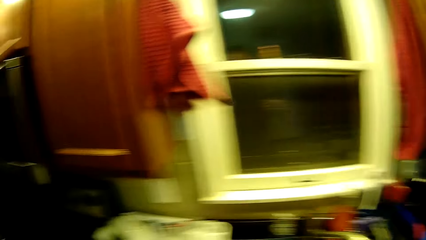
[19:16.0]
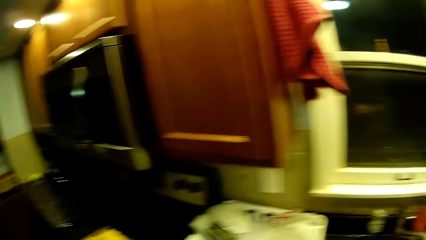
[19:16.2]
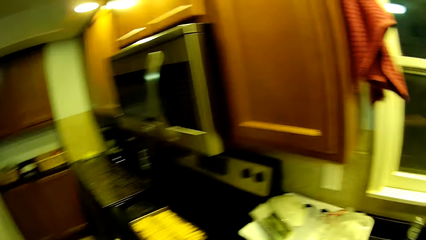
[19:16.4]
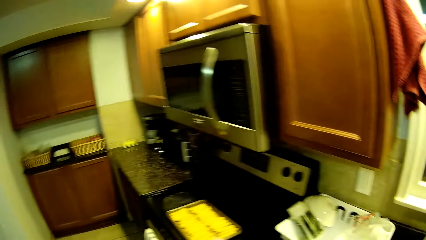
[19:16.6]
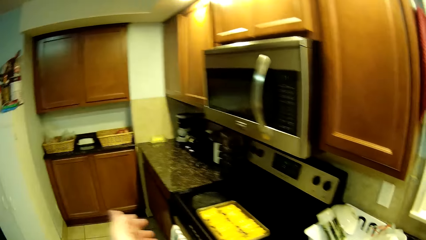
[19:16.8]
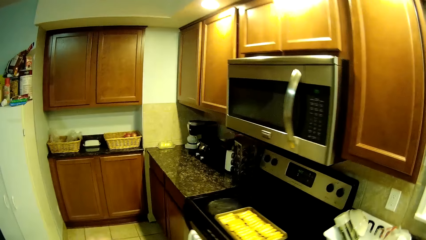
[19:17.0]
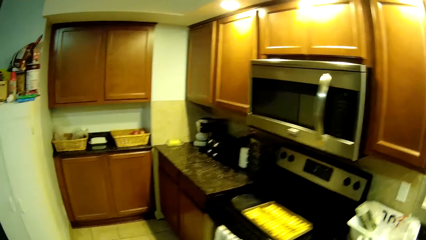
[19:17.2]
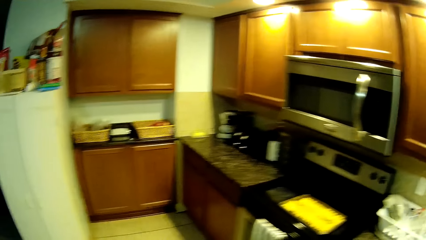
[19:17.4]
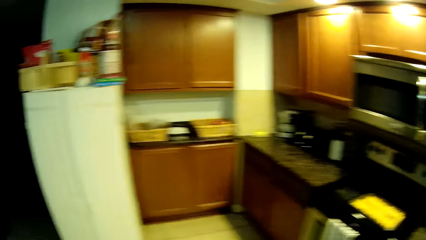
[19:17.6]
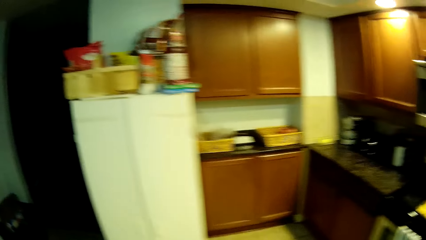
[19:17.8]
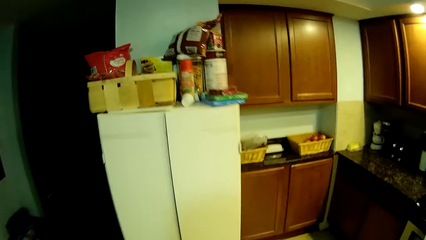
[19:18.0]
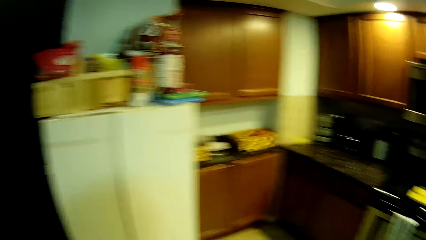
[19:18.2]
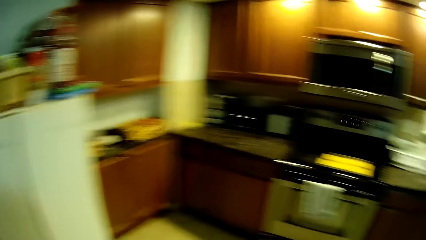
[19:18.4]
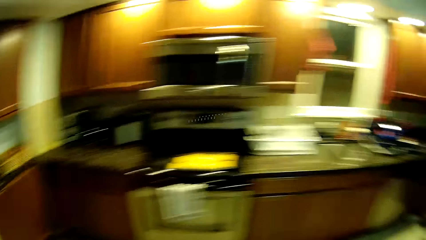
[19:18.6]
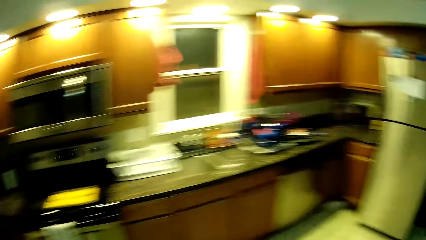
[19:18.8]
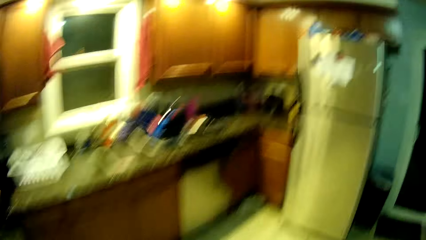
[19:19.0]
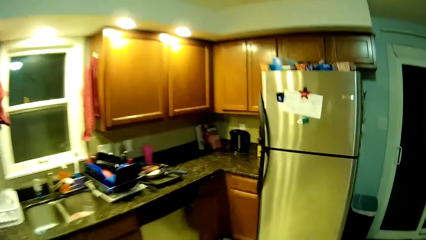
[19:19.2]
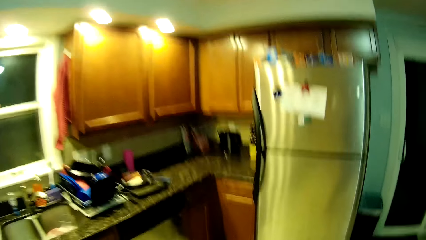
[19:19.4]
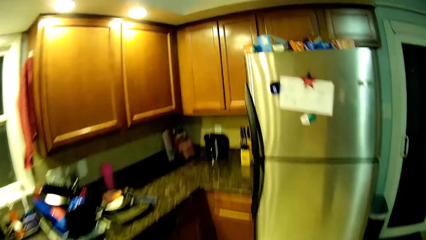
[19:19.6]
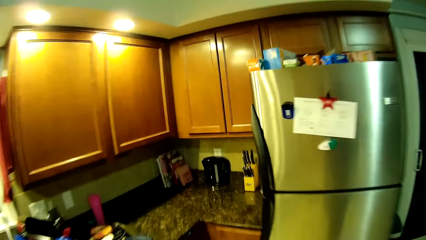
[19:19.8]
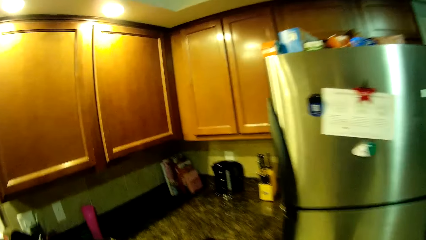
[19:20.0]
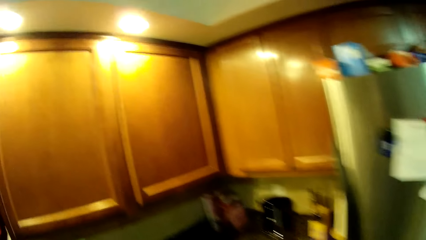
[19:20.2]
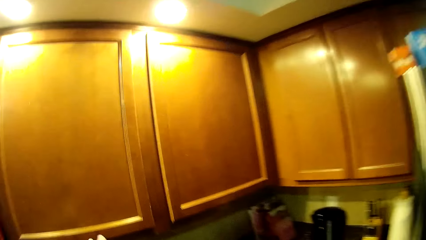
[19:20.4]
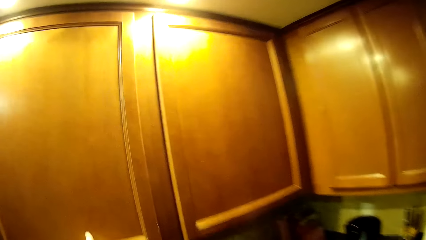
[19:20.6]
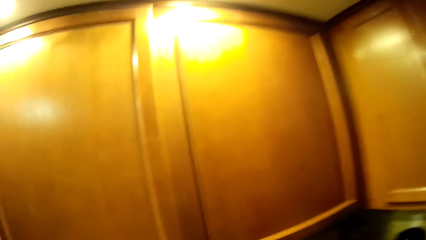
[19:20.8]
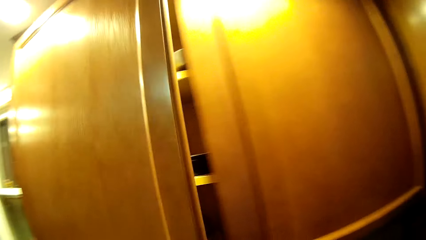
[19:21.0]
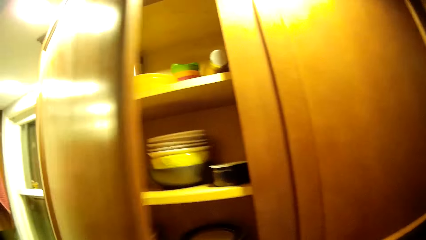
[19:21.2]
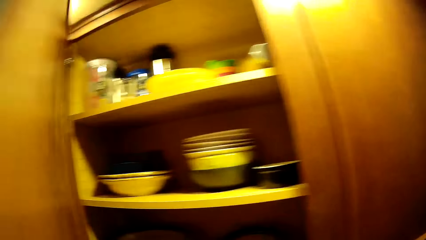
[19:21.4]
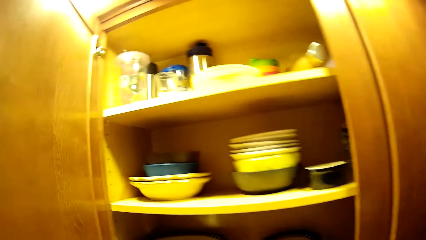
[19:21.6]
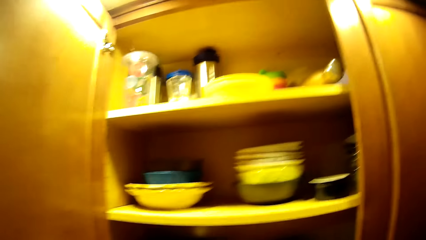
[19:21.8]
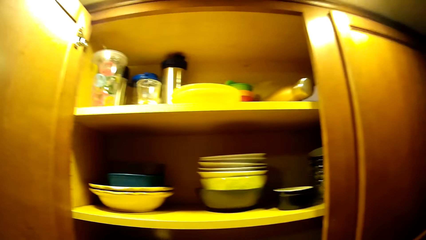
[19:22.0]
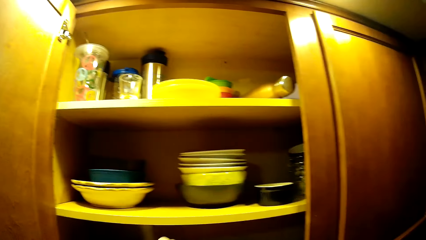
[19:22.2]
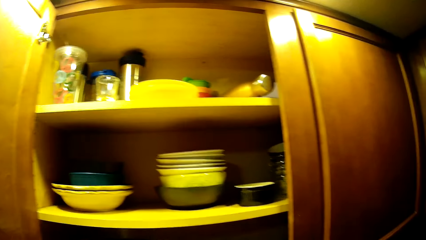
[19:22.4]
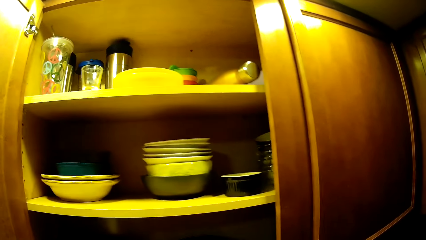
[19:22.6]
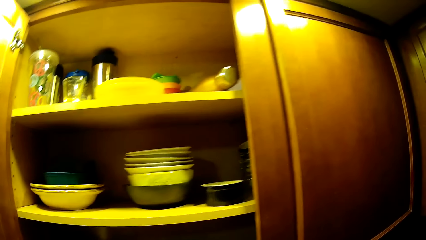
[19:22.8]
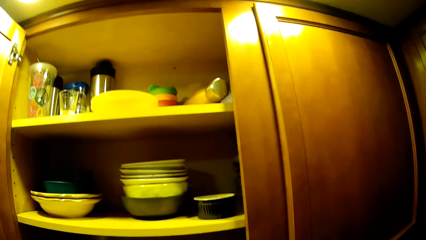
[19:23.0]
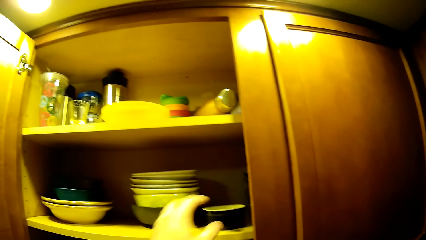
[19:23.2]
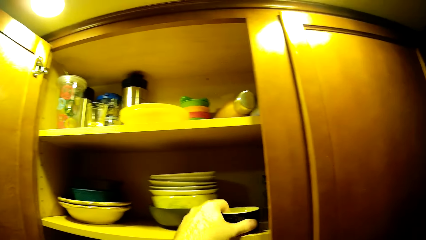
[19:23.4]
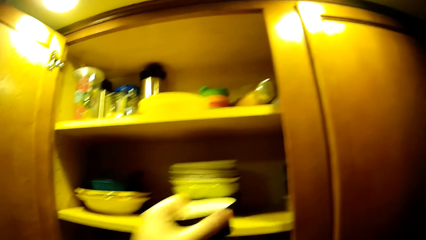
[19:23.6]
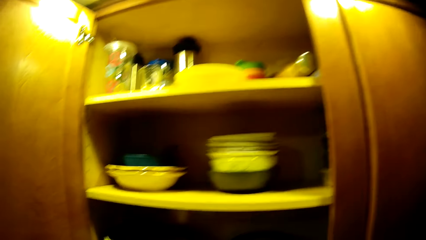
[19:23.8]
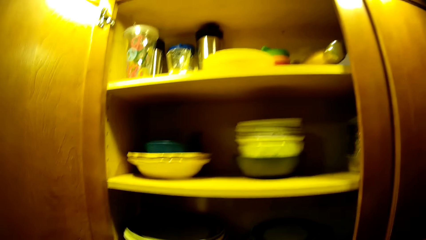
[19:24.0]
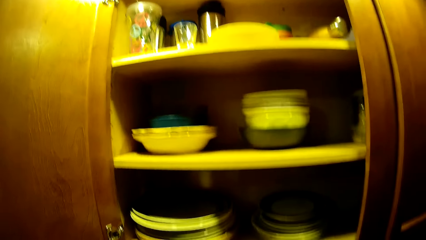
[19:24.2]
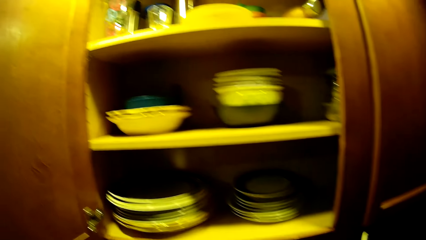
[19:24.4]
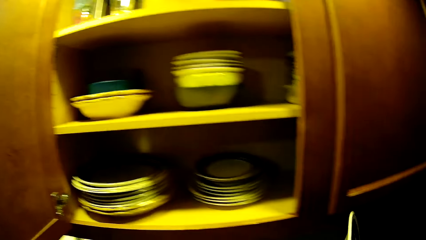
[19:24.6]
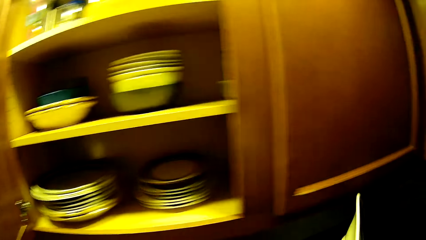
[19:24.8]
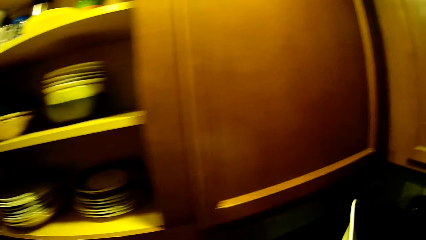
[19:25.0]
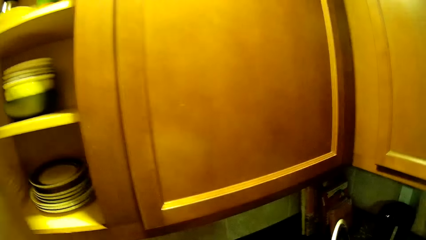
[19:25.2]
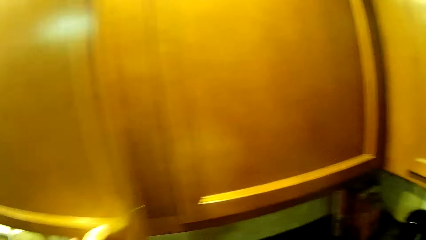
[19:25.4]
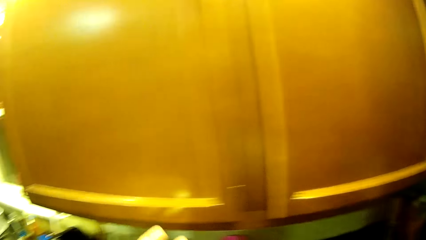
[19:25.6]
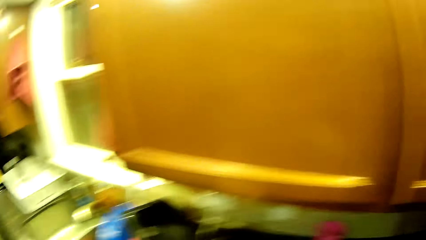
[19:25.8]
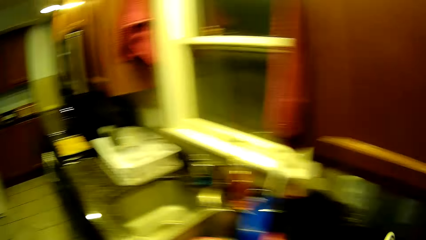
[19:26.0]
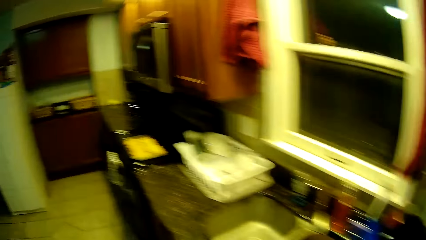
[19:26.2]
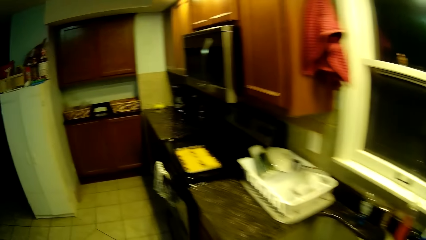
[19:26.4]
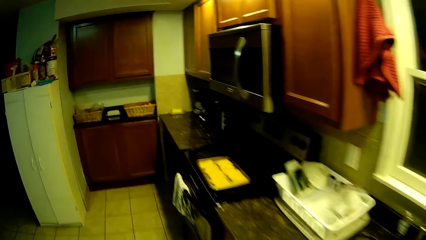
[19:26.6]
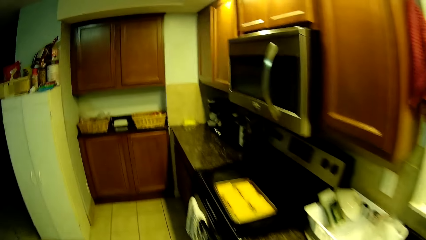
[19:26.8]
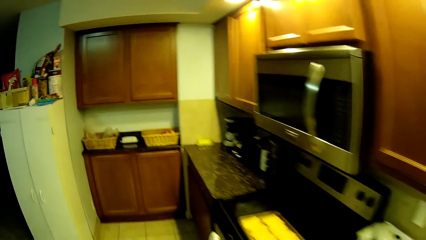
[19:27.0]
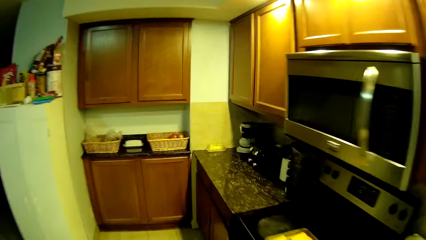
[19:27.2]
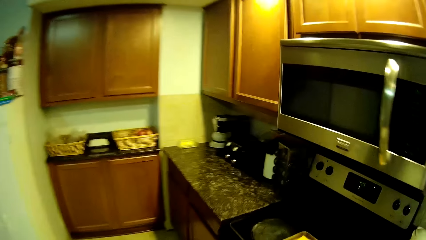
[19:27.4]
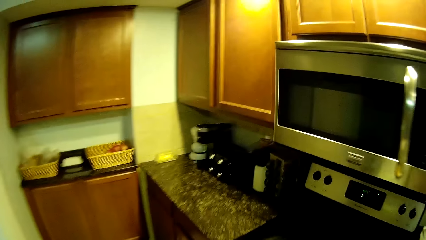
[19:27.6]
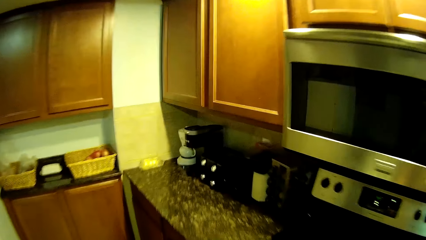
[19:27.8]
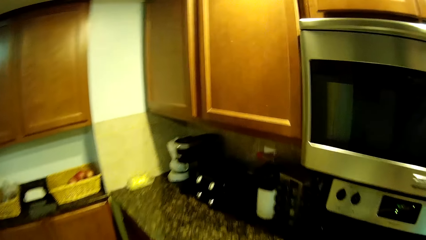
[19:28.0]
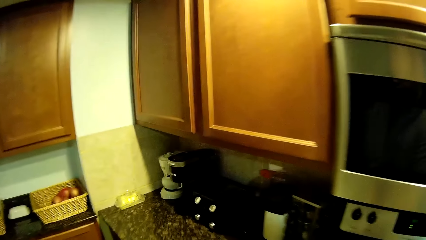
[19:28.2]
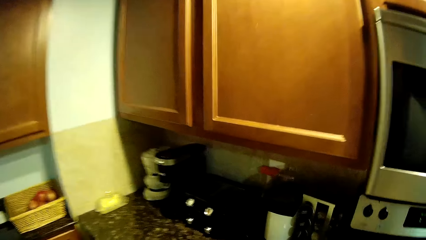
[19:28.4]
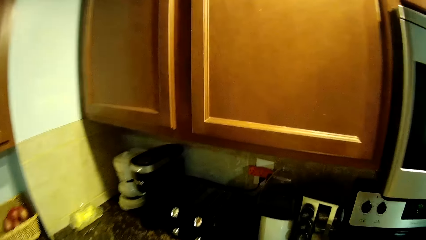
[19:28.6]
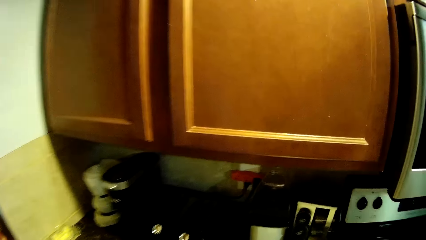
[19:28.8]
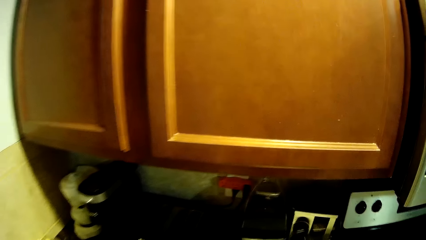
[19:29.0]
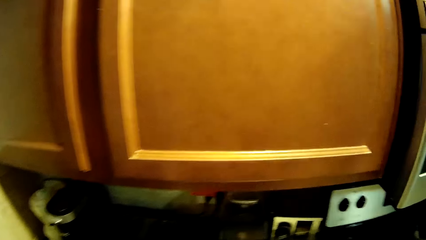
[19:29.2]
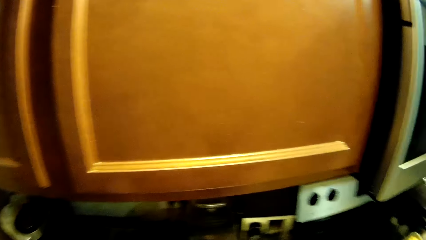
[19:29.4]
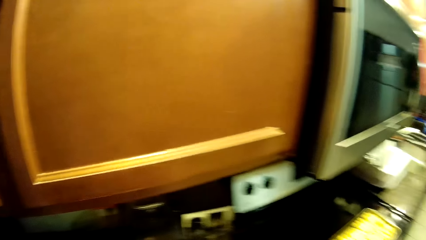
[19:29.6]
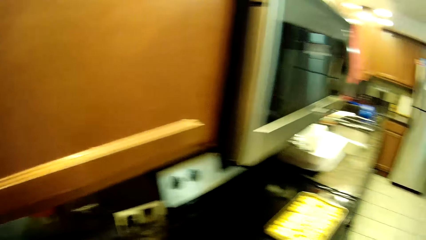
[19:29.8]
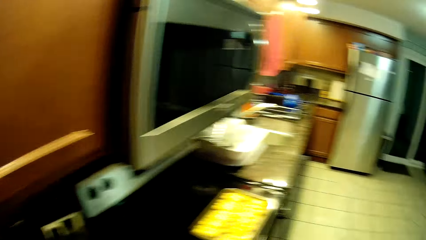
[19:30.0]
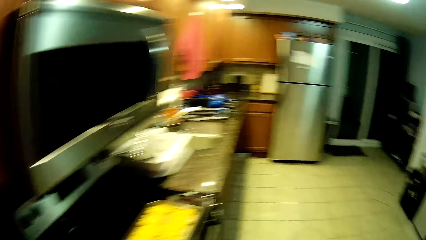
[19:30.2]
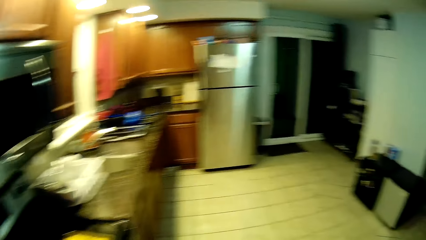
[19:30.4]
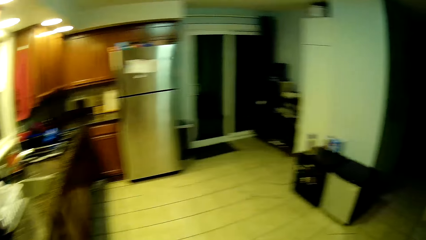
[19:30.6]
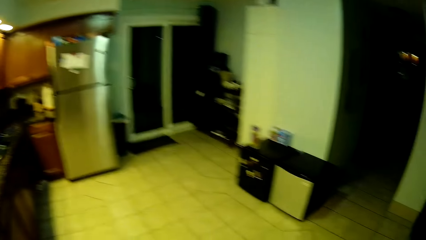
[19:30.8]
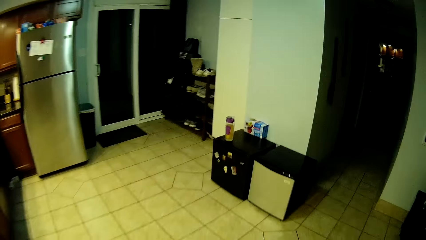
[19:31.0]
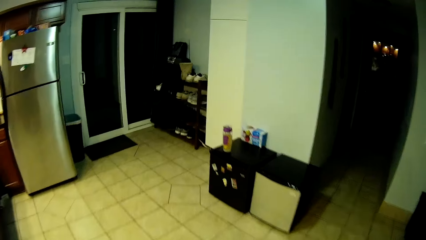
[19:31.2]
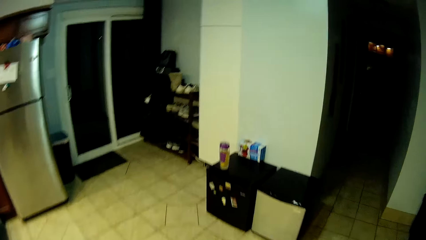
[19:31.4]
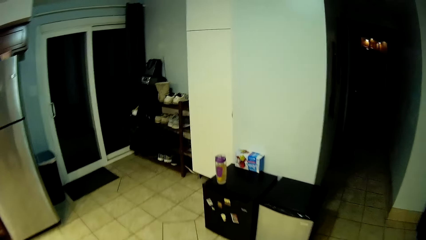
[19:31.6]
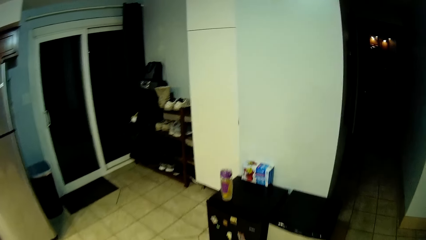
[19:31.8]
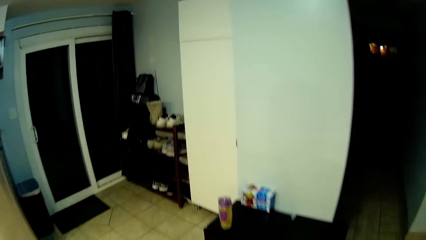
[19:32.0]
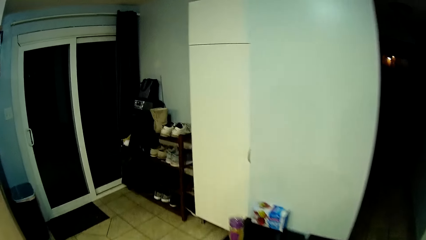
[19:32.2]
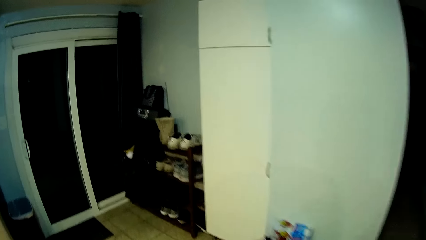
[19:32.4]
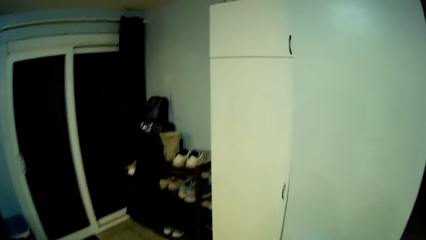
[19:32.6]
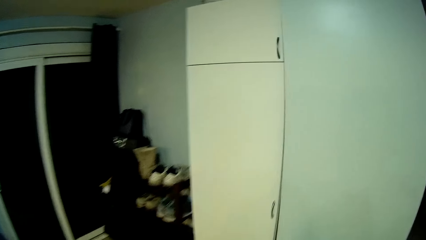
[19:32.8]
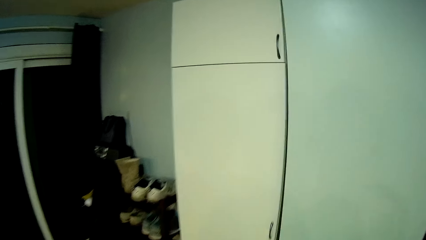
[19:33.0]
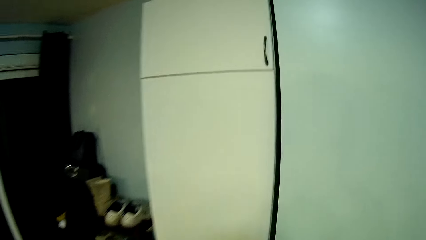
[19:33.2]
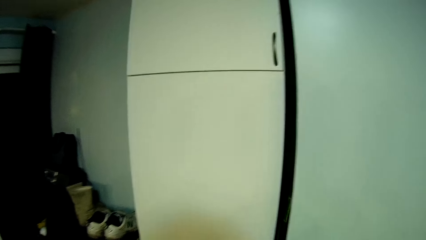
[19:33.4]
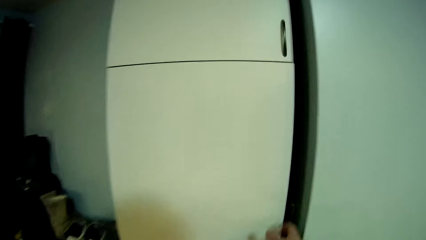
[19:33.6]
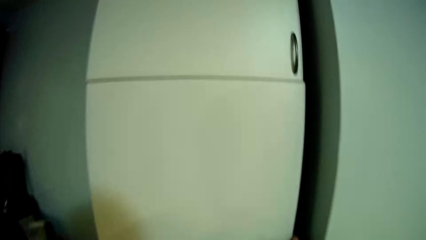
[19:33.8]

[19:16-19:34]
The camera wearer looks around. They open a kitchen cabinet. They take the plate. They remove a bowl from the kitchen cabinet. They close the kitchen cabinet. They walk a few steps. They put down the plate. They turn around and walk a few steps.
